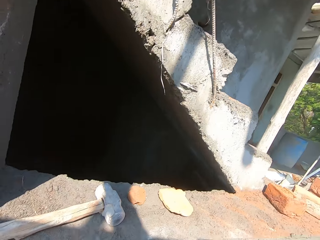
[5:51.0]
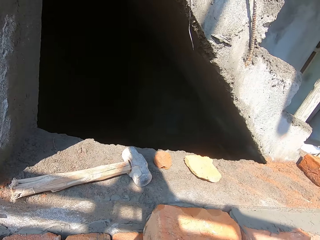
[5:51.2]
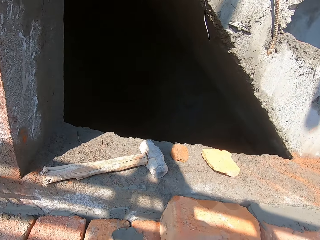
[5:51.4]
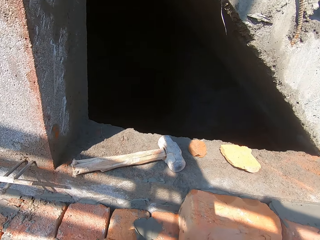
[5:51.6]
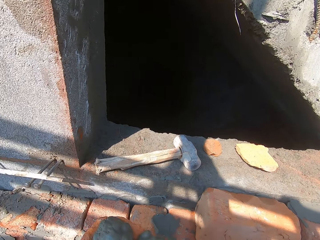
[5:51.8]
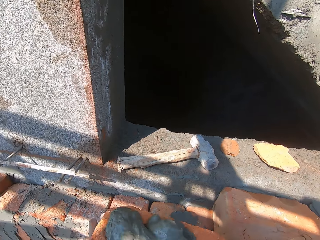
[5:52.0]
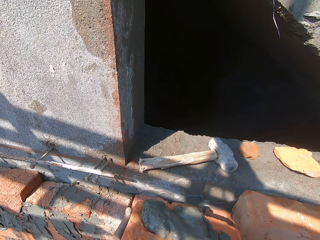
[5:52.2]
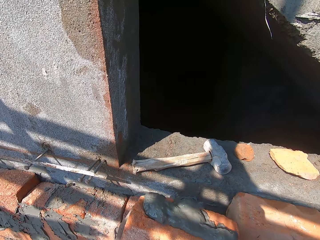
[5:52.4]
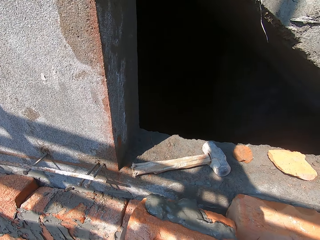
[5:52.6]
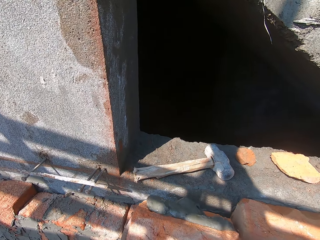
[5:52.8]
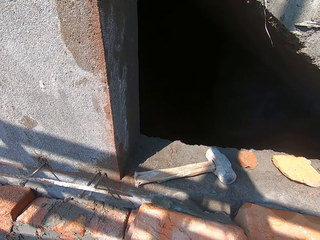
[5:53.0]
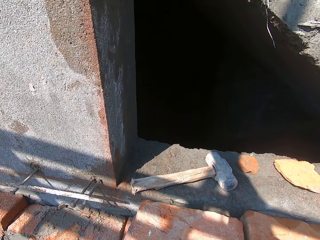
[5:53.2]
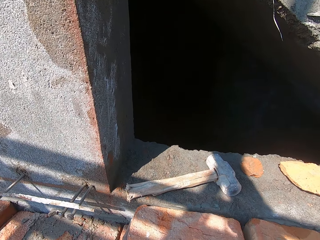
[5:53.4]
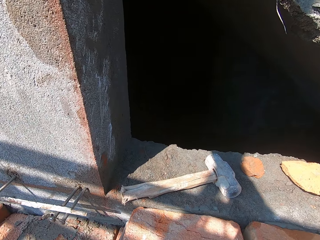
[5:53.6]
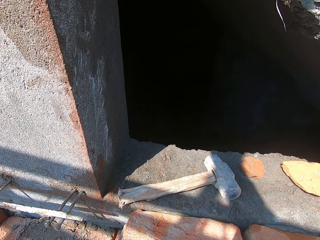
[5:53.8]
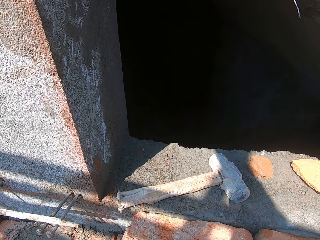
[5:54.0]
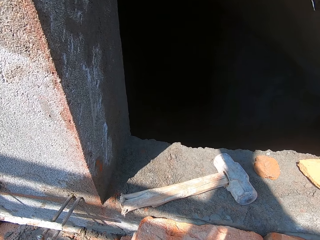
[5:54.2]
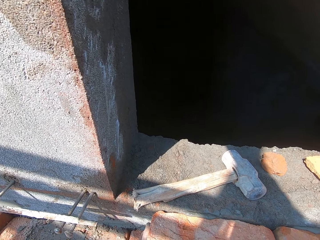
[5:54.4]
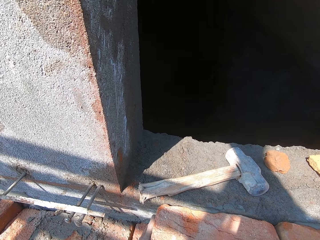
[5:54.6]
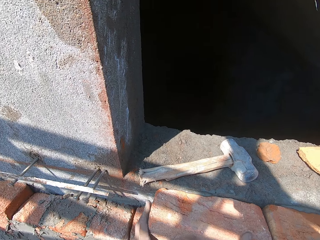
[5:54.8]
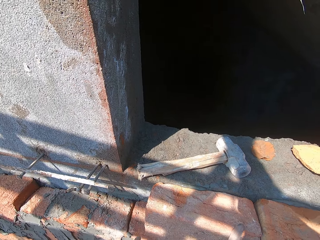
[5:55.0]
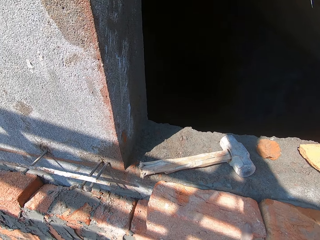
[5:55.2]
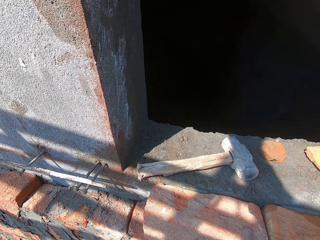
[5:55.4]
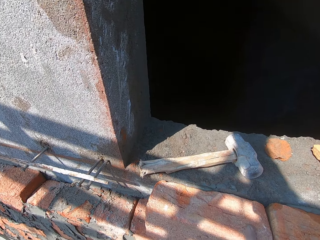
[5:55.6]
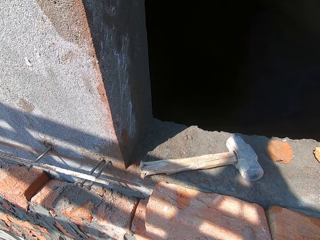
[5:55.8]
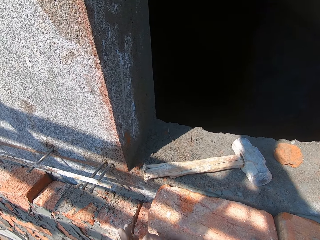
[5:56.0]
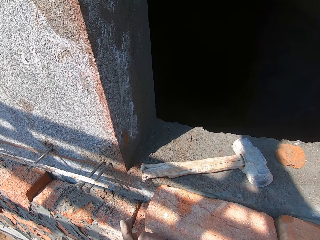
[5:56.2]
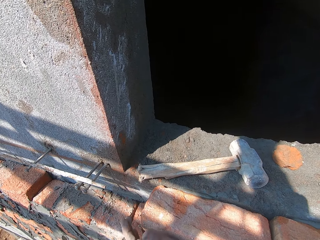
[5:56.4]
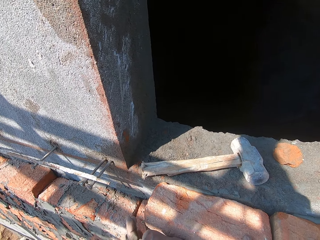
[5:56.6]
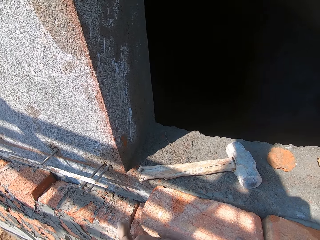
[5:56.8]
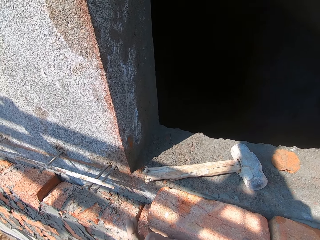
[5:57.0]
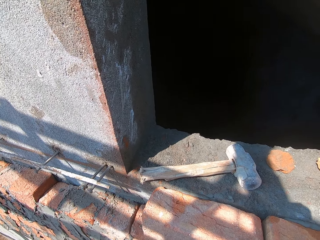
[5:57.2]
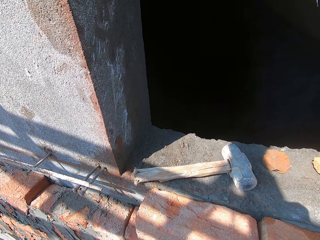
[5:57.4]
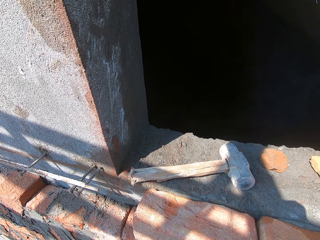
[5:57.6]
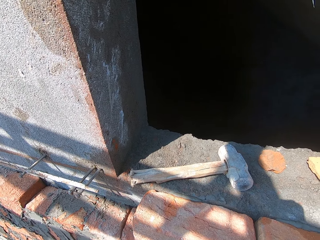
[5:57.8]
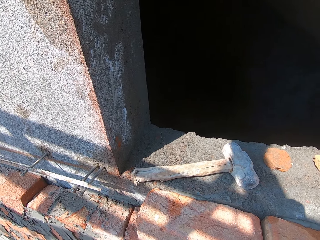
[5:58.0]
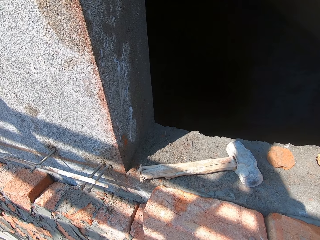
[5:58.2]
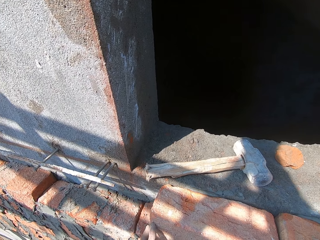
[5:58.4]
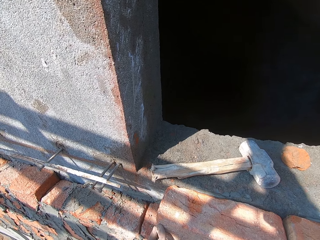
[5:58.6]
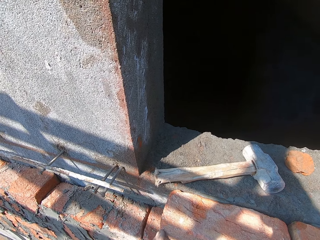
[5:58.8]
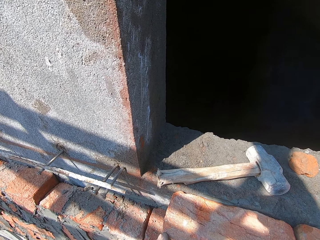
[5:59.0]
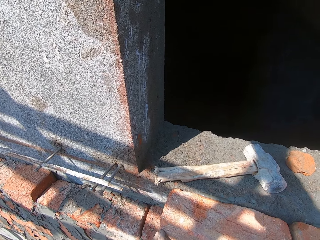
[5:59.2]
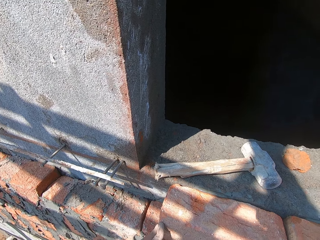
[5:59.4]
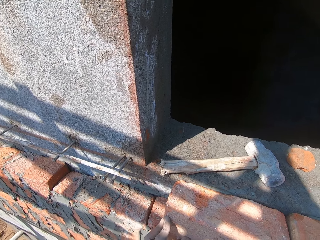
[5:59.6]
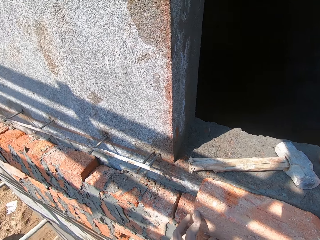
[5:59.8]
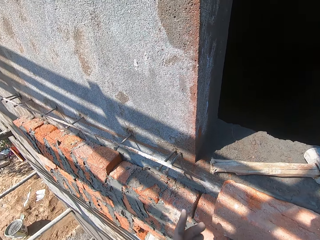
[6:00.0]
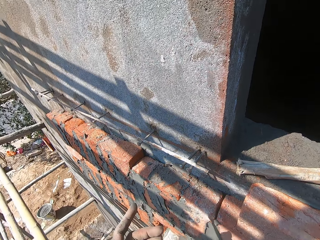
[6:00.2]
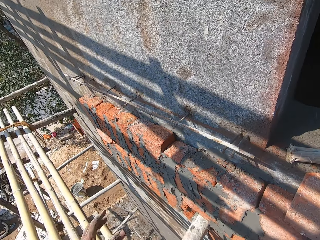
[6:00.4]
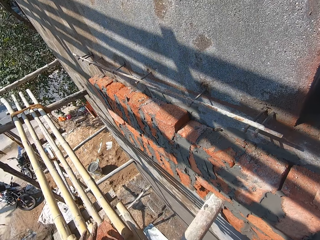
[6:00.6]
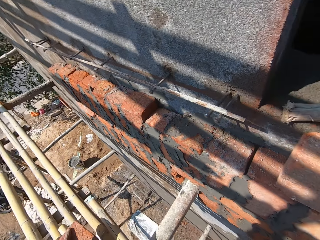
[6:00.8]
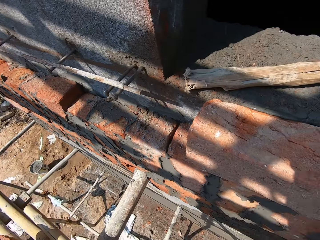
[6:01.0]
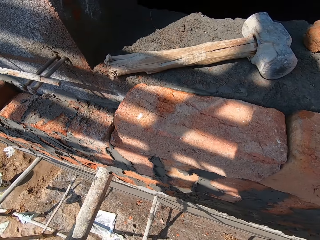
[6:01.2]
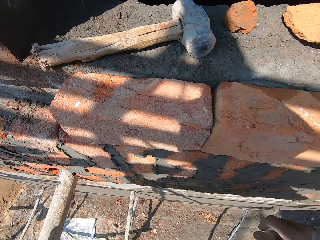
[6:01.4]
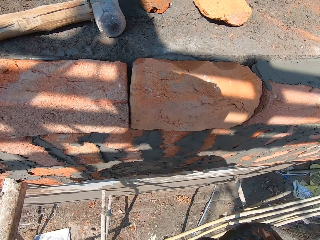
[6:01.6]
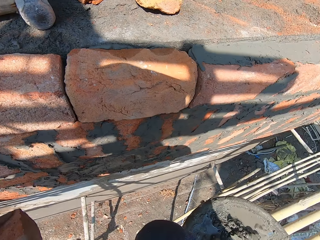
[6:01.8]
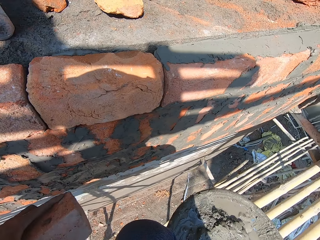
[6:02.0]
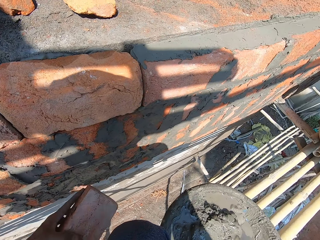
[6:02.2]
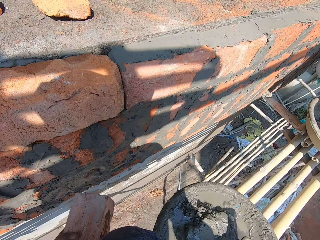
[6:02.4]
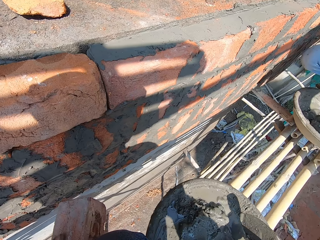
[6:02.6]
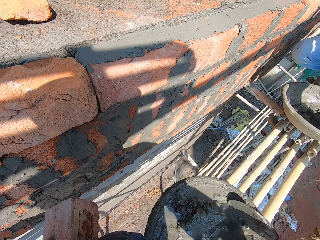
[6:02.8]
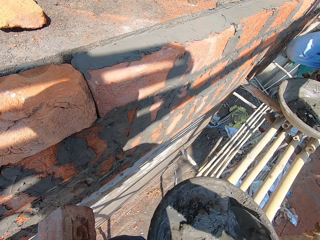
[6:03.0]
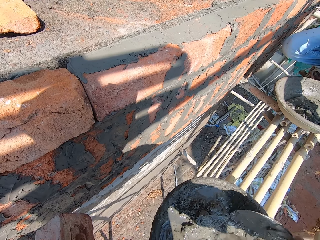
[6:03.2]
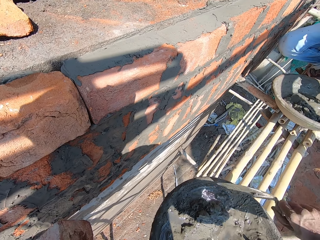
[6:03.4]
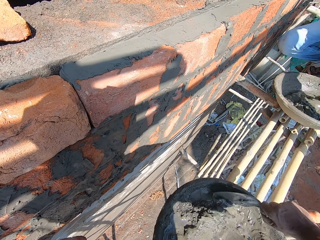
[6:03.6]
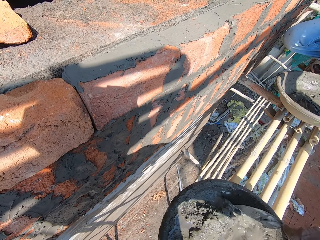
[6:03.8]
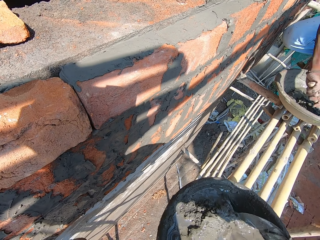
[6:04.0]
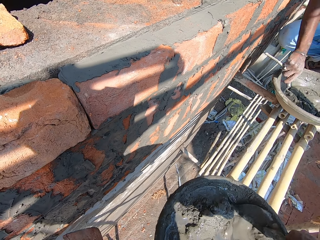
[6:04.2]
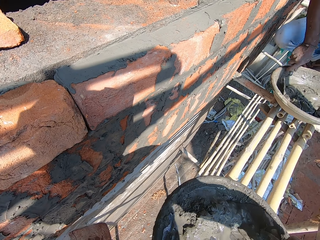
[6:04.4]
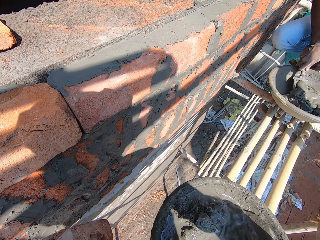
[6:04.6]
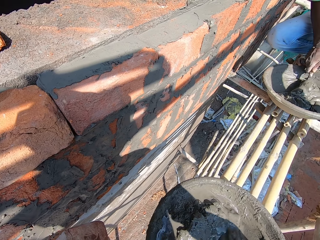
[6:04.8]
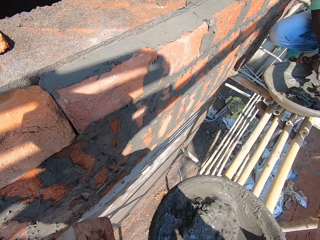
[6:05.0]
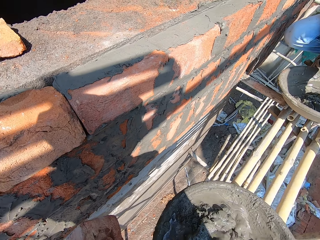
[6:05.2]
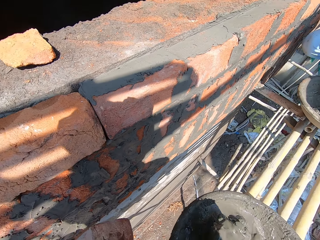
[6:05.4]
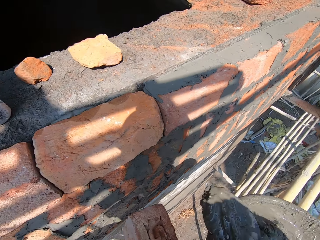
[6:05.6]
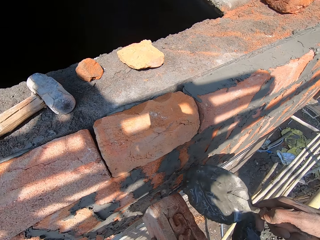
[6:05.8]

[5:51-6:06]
The camera wearer places the brick on the wall with both hands. He picks a brick. He holds the brick with his left hand. He scoops mortar from the bowl with the trowel in his right hand.

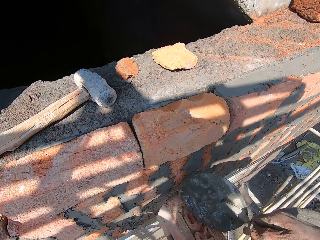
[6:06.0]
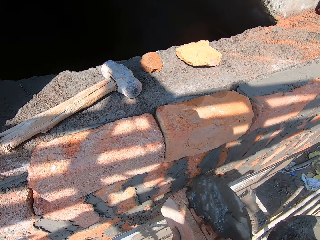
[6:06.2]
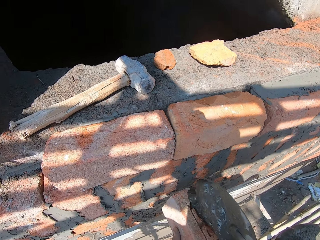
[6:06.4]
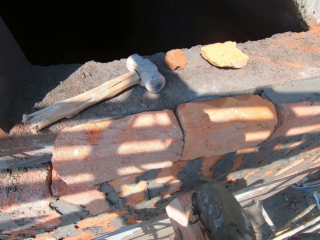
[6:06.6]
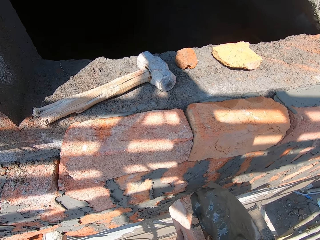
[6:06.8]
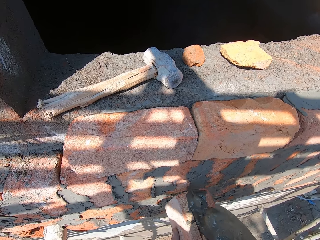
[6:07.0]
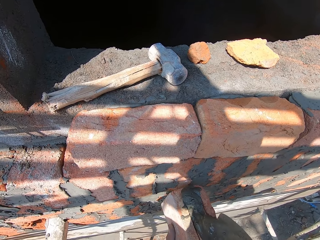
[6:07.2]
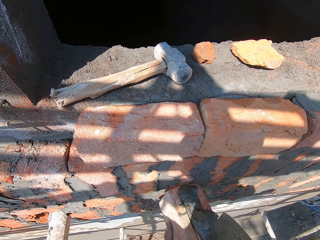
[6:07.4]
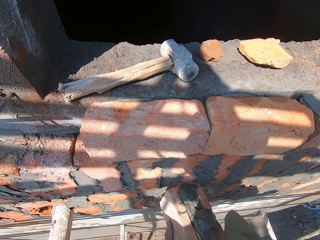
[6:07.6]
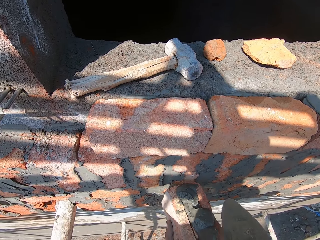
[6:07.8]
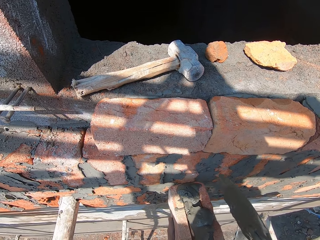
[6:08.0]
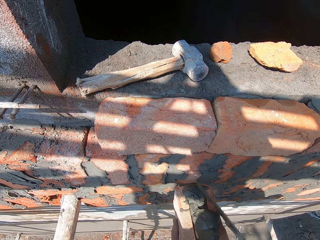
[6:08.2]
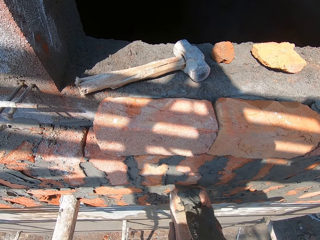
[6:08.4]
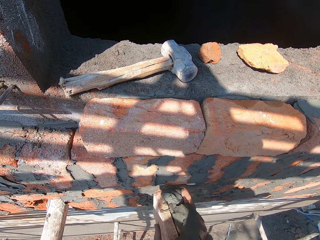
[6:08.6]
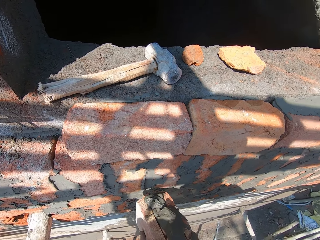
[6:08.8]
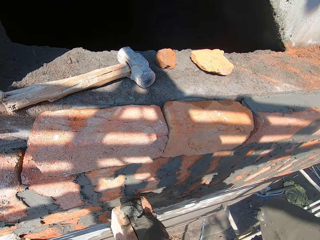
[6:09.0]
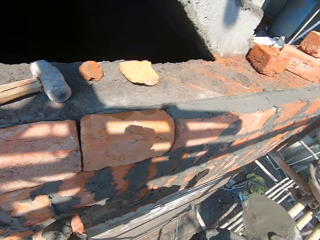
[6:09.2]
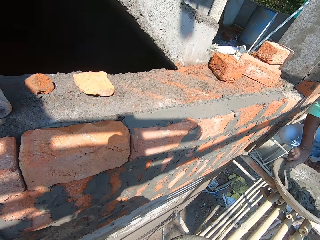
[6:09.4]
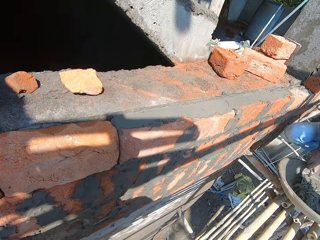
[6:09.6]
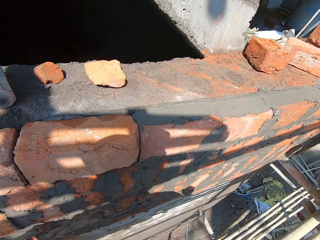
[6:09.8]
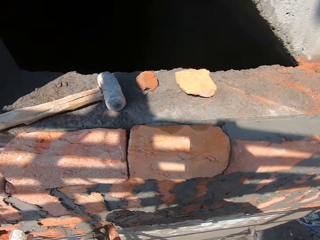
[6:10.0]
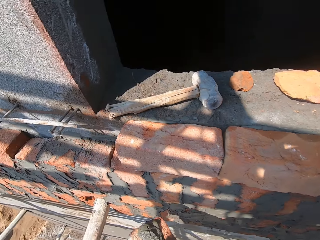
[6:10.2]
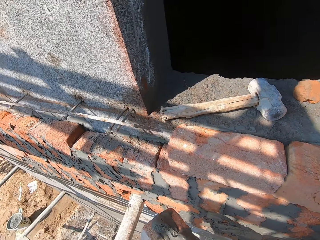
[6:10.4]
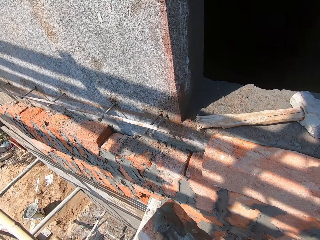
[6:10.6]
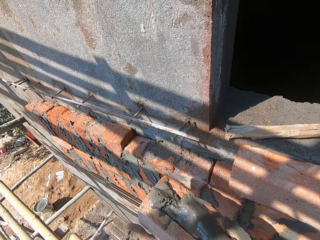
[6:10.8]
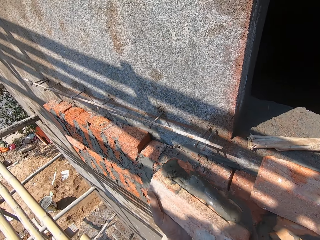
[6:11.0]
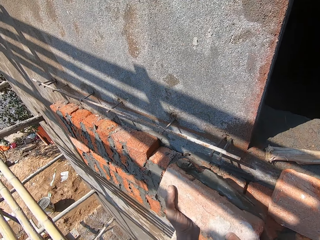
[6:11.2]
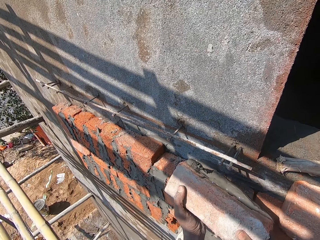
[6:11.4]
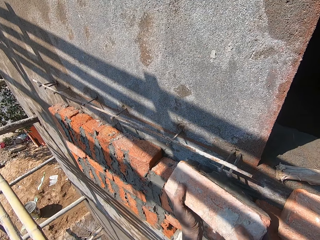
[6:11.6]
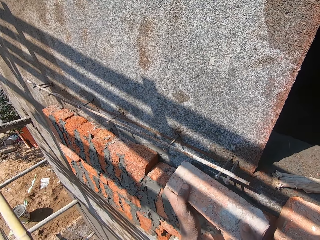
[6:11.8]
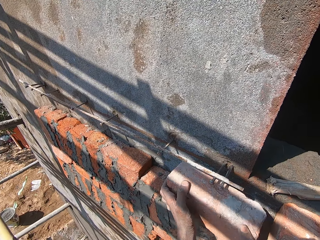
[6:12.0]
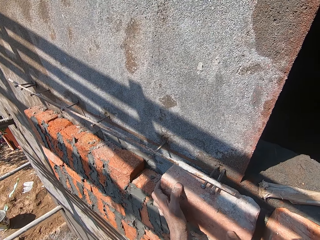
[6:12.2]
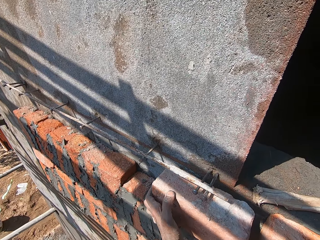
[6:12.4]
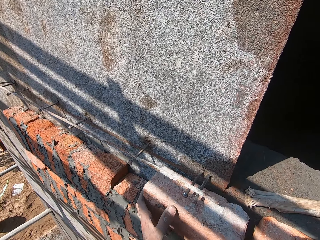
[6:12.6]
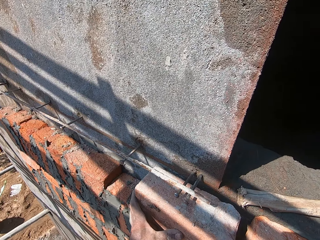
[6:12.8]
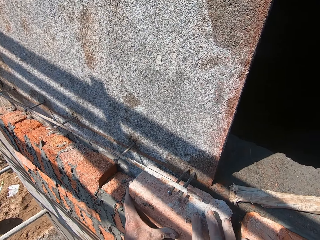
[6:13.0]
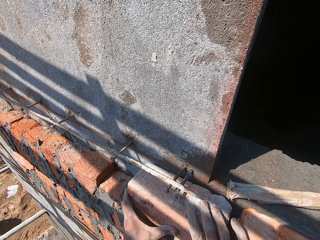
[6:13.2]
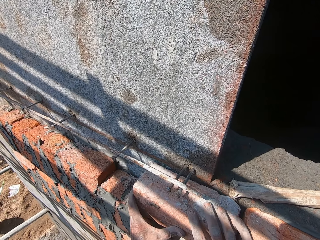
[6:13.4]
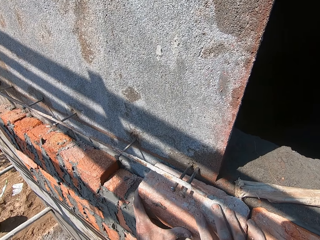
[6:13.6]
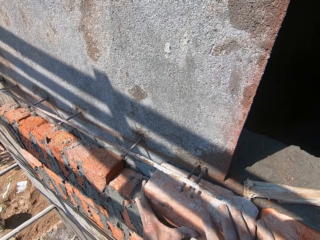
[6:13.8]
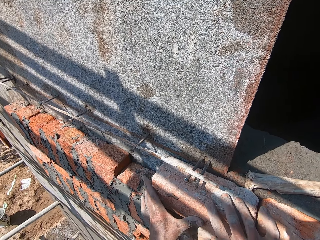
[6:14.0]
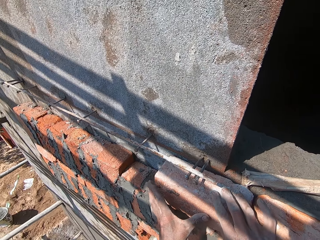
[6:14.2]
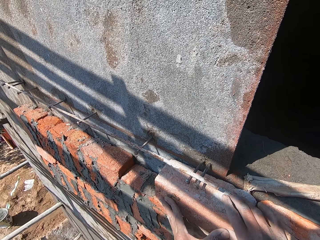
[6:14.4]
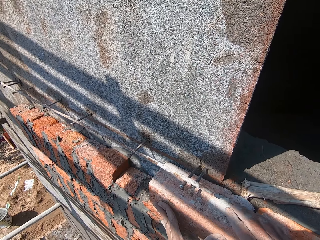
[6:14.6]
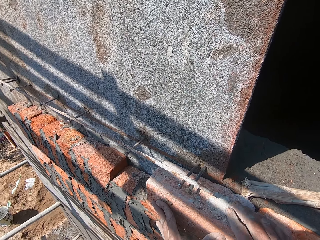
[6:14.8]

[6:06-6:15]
The camera wearer puts the mortar on the brick with the trowel in his right hand. He spreads the mortar on the brick with the trowel in his right hand. He places the brick on the wall with both hands.
